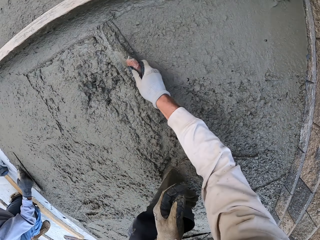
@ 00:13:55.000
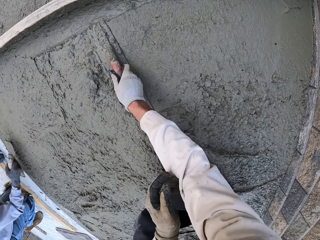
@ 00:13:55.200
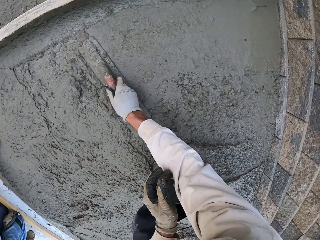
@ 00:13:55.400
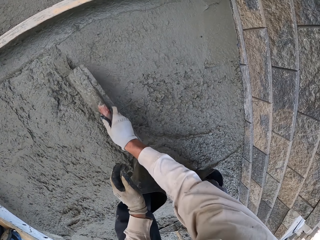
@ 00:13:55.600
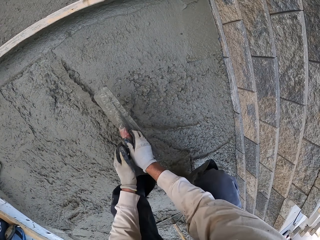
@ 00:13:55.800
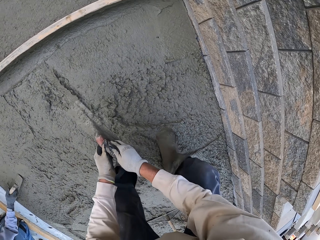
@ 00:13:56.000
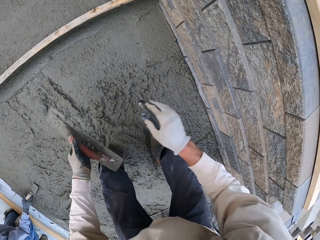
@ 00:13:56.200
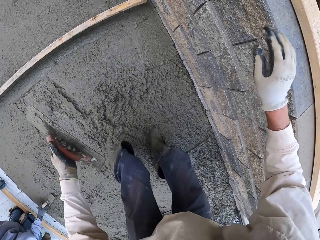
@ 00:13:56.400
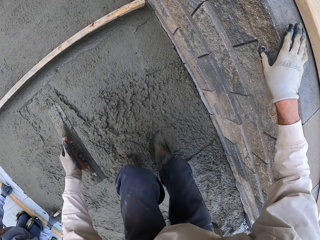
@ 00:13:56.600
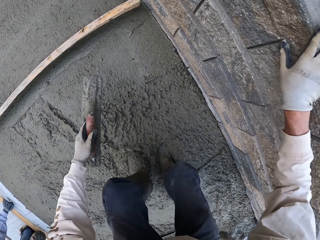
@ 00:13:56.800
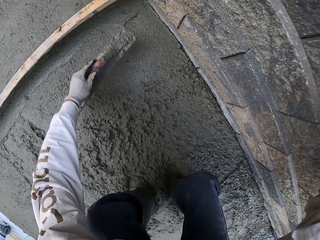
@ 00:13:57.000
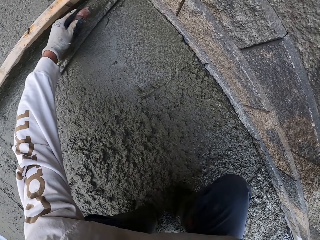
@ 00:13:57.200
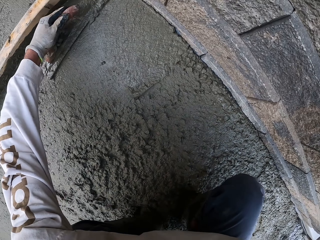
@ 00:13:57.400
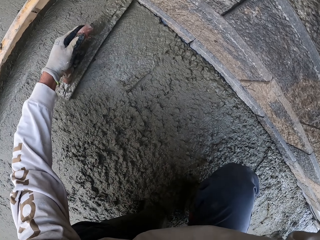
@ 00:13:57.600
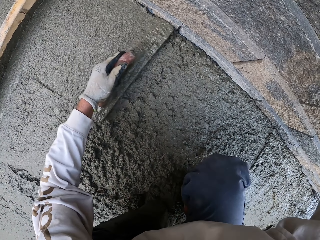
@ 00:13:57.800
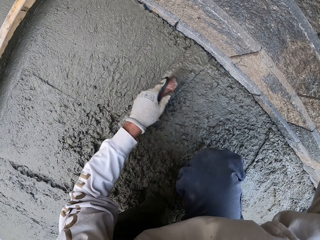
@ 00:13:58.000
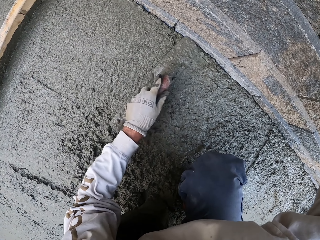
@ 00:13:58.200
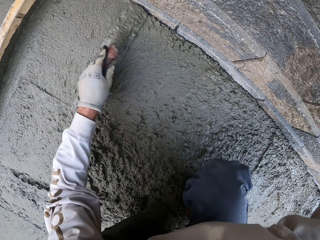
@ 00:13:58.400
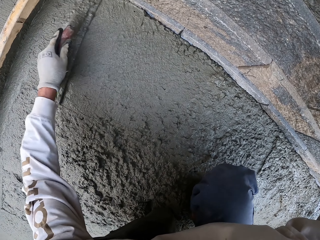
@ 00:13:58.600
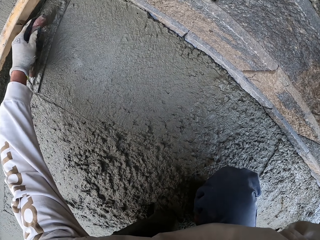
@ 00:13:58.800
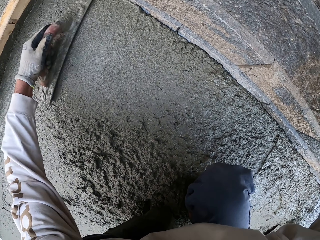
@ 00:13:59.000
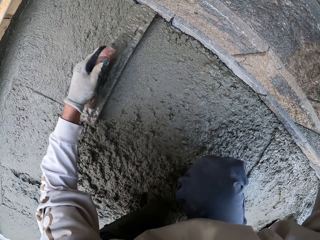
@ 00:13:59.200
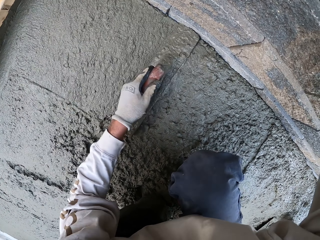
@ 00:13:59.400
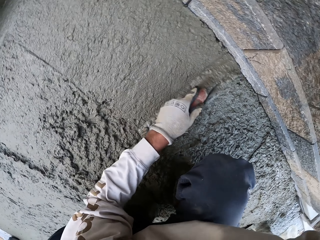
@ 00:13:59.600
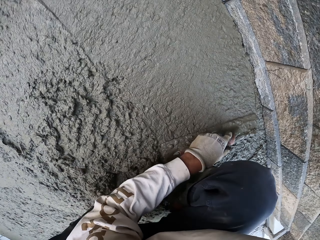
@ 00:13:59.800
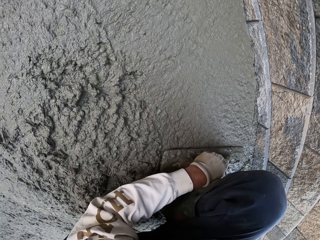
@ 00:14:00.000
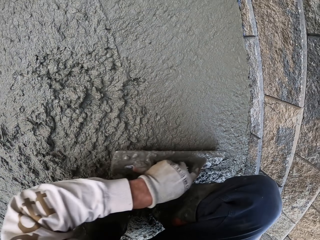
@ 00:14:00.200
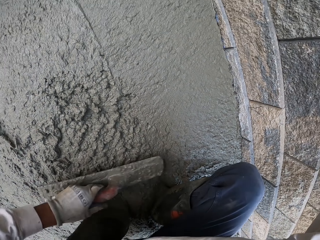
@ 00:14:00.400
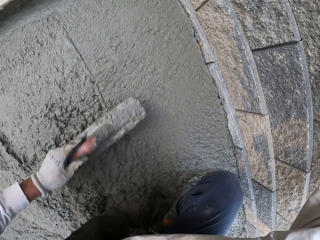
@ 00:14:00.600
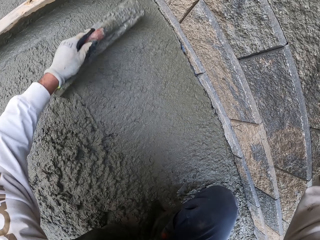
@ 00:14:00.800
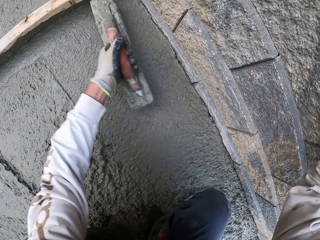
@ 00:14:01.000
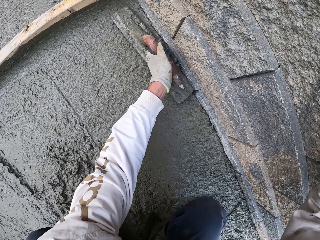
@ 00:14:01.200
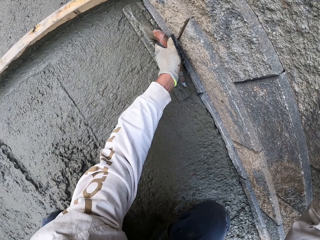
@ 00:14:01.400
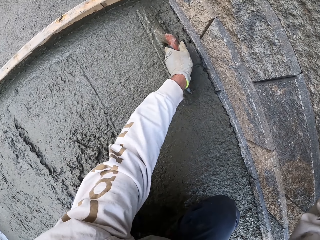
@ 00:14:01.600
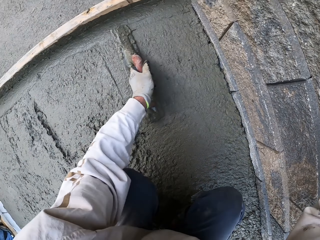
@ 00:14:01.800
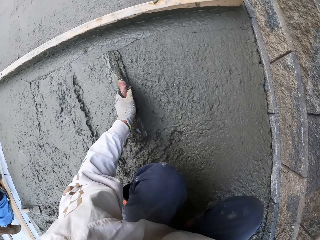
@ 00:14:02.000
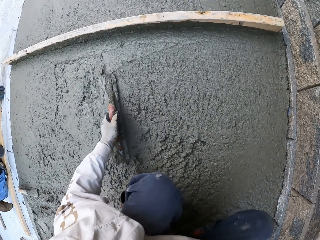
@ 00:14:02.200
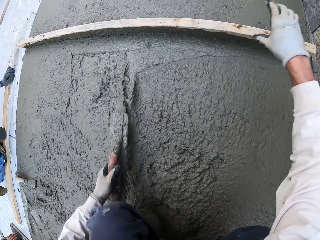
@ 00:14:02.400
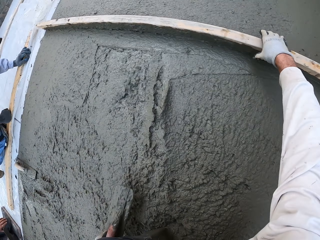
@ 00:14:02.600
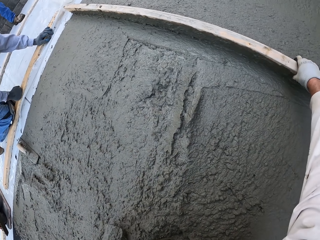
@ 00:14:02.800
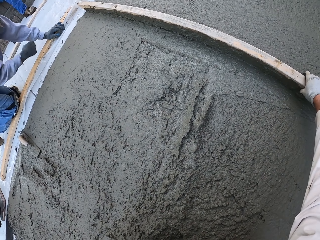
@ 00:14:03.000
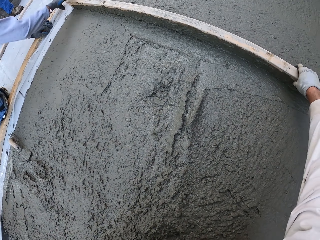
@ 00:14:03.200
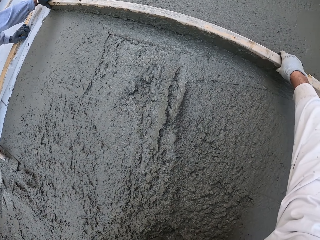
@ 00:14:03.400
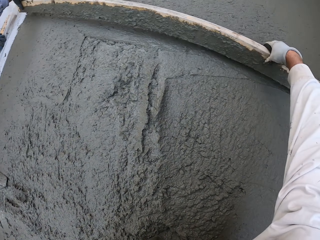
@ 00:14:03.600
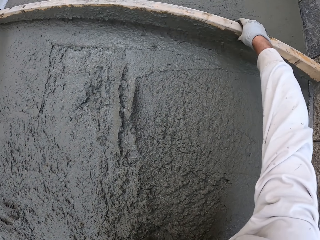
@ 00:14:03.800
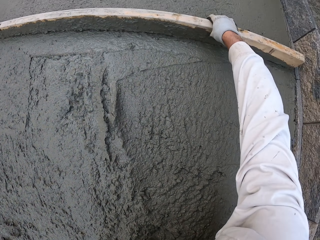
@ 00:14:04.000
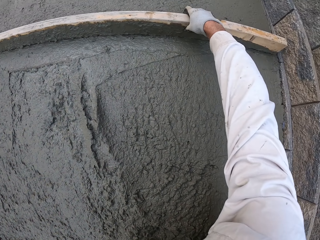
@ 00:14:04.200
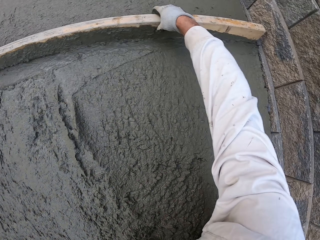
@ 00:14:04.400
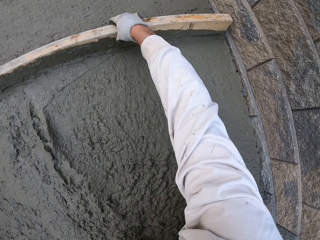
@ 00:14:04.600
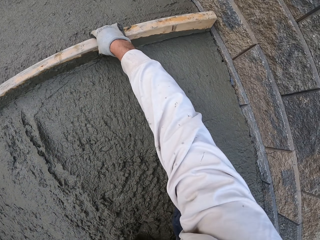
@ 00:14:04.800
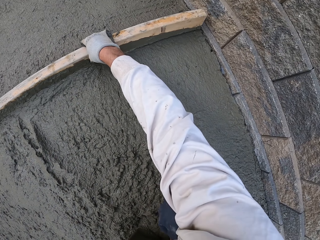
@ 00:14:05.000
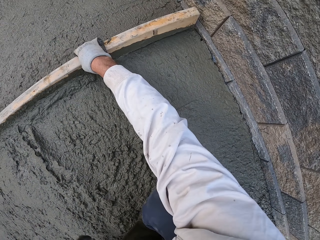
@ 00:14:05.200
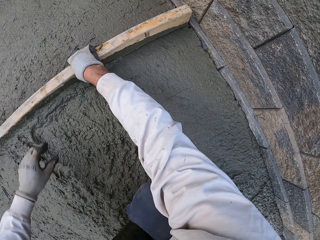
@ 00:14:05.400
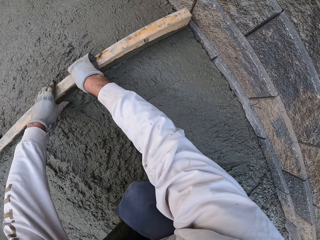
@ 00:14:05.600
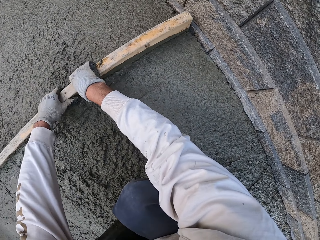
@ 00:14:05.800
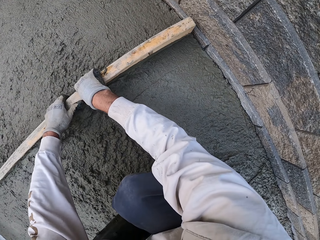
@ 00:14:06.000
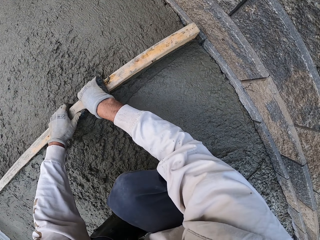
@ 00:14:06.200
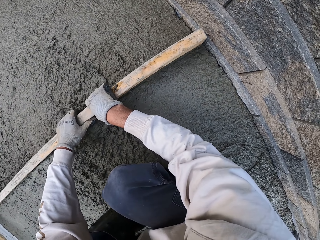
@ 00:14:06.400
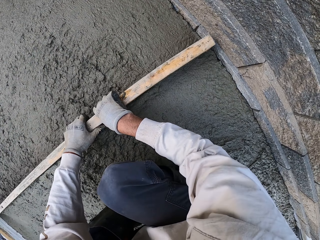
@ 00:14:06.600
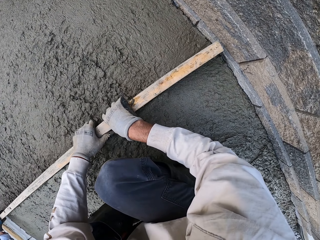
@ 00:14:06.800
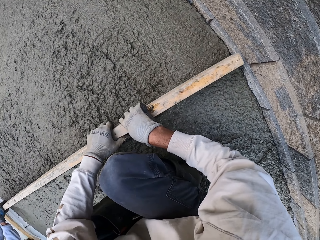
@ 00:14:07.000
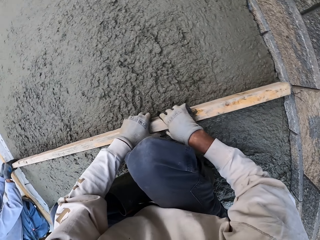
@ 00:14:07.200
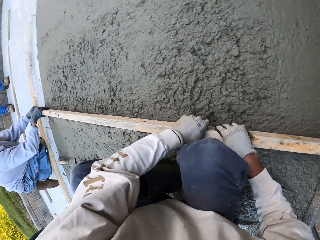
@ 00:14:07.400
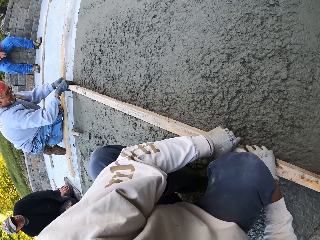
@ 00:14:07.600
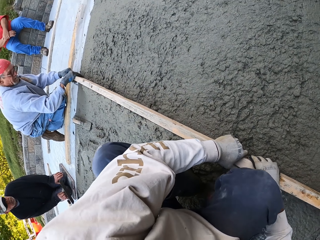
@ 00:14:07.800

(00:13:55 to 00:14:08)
The camera wearer flattens the floor. A man flattens the floor. The camera wearer touches the wall. They hold the wood and put the midget trowel down. The man holds the wood. The camera wearer flattens the floor. They align the concrete using the wood. They flatten the floor again and hold the wood.

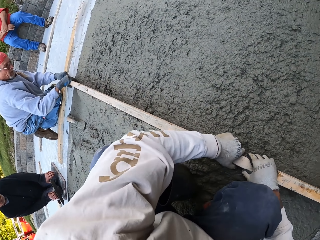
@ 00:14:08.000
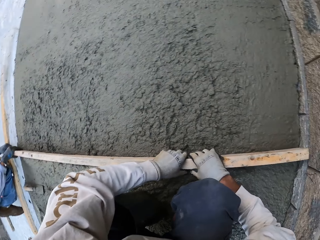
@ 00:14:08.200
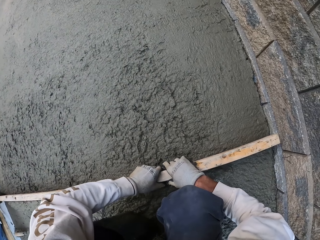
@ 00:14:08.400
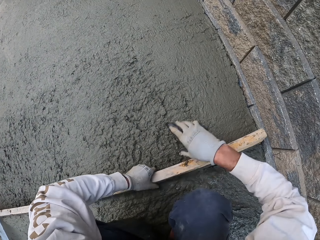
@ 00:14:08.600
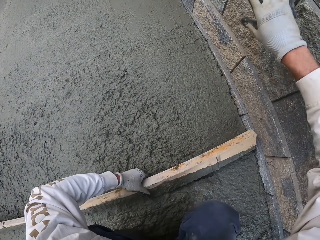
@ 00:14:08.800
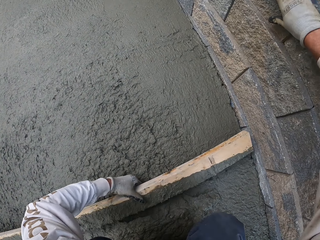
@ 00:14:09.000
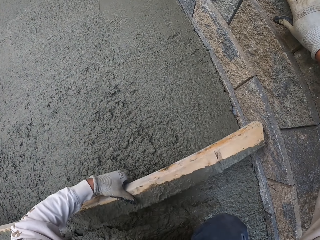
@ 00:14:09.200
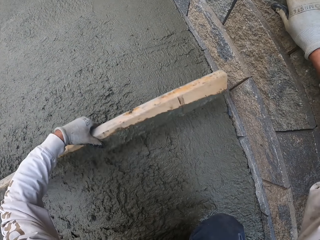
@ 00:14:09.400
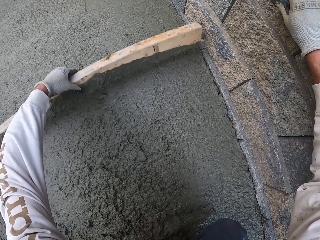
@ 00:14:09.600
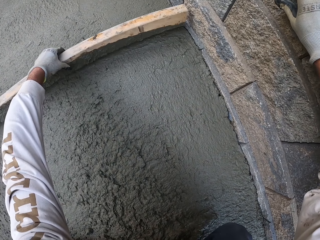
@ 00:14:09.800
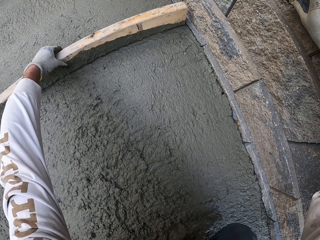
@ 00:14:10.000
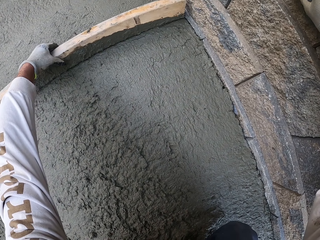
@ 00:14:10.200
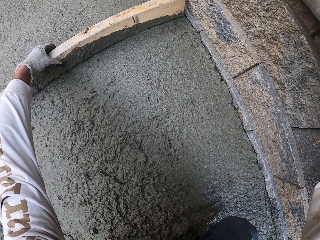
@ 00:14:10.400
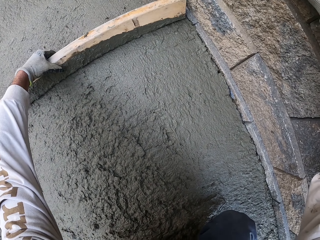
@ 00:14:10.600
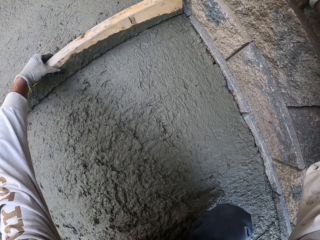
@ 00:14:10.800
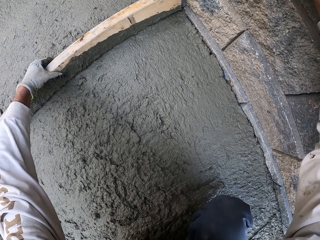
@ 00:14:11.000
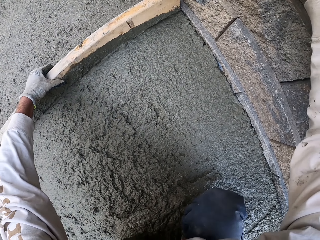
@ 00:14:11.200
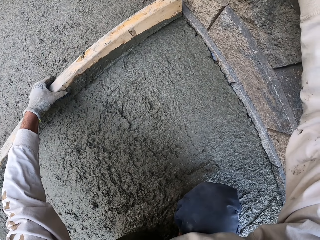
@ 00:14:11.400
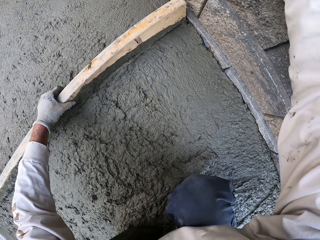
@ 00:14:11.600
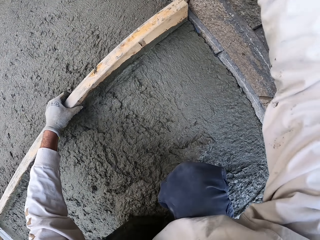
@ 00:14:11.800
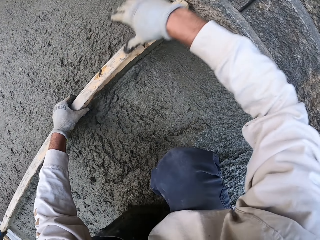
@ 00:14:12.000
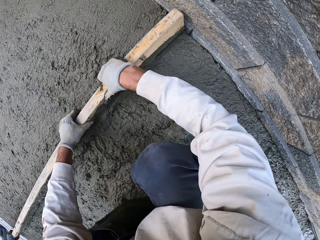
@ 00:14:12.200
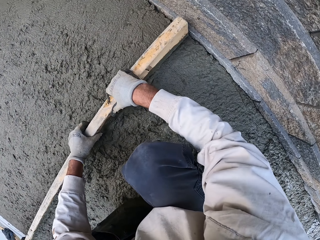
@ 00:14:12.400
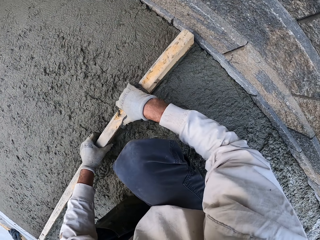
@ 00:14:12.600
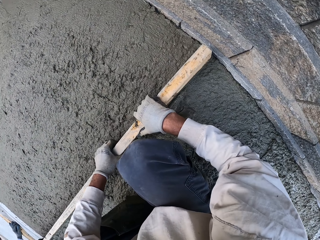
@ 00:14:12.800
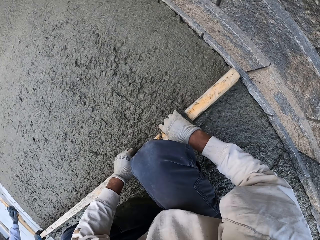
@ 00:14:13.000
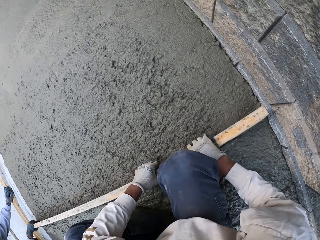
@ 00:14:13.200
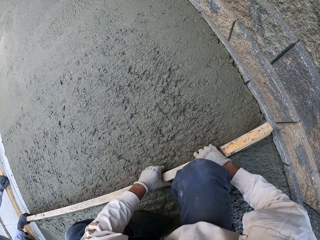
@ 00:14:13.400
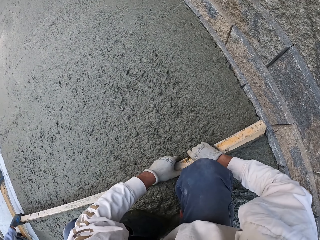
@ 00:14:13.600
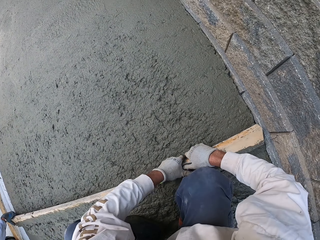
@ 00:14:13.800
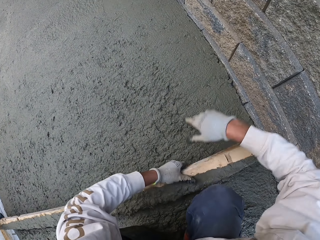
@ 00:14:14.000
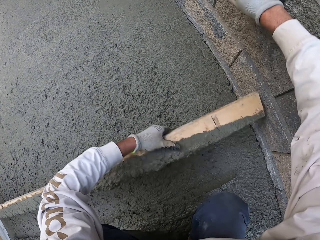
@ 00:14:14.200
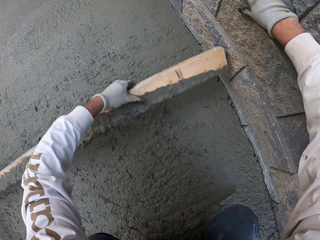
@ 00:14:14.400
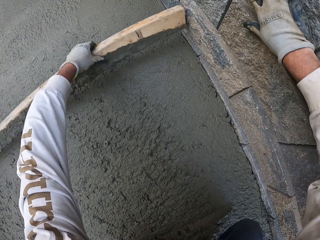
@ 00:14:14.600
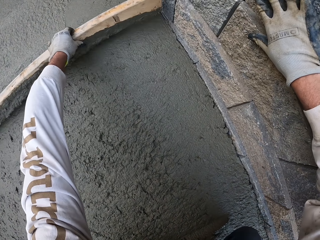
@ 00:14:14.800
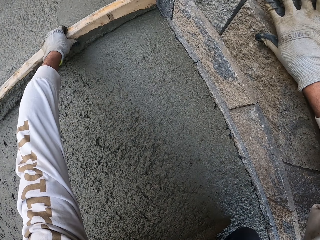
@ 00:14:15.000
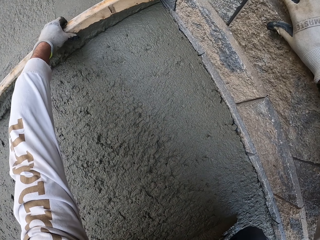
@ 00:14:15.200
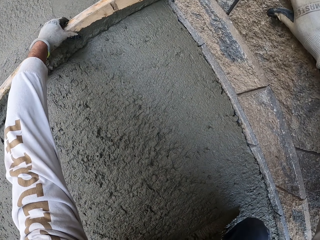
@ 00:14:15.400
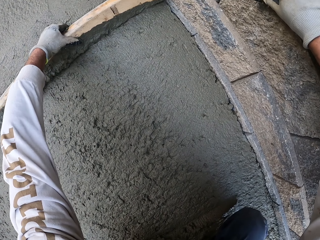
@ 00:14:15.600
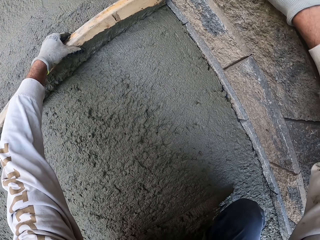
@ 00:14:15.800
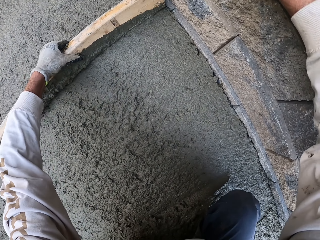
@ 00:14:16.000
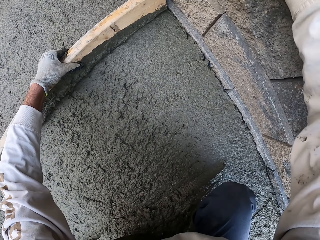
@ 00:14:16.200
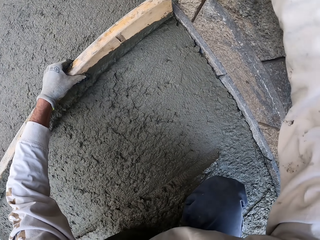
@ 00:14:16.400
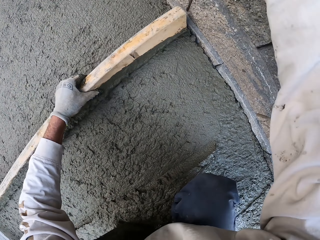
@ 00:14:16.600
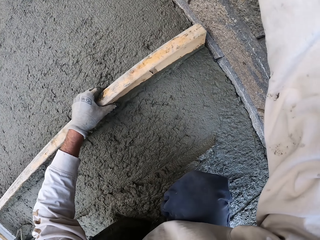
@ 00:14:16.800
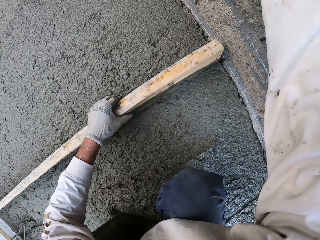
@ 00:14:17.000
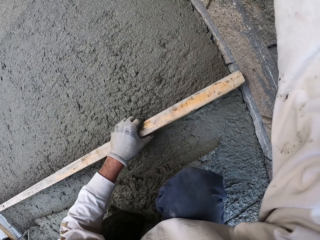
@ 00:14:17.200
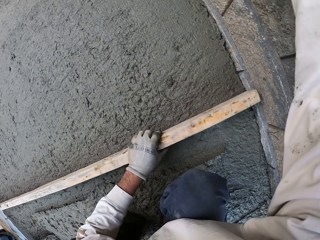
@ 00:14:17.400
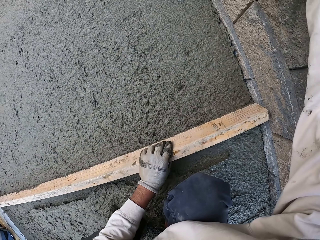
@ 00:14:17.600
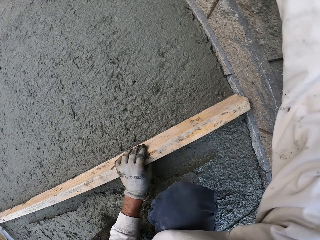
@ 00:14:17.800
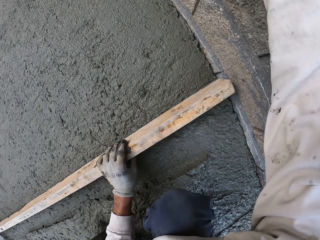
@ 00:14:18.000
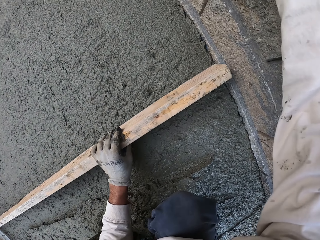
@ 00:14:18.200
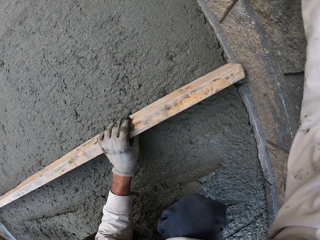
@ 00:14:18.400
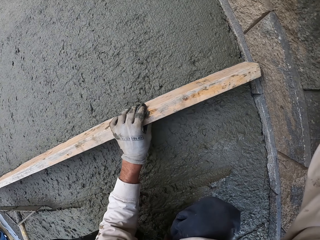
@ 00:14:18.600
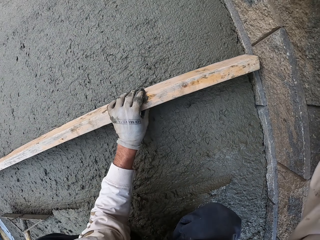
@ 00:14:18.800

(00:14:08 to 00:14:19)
The camera wearer flattens the floor. A man flattens the floor. The camera wearer looks around. They flatten the floor and touch the wall. They flatten the floor and hold the wood. They flatten the floor. The man flattens the floor. The camera wearer flattens the floor and touches the wall.
